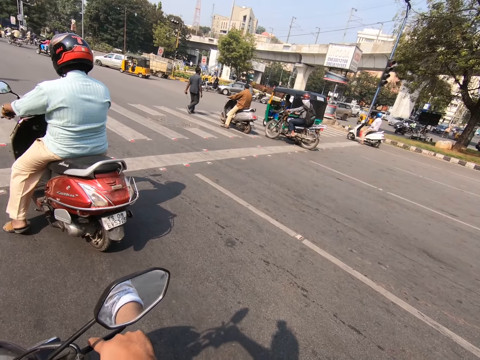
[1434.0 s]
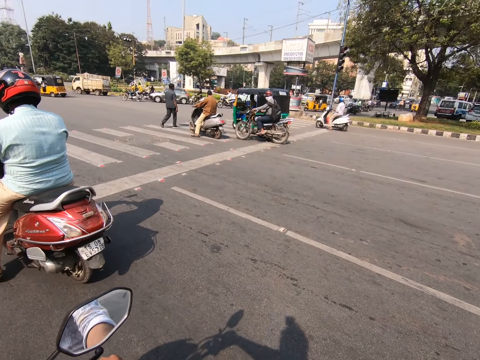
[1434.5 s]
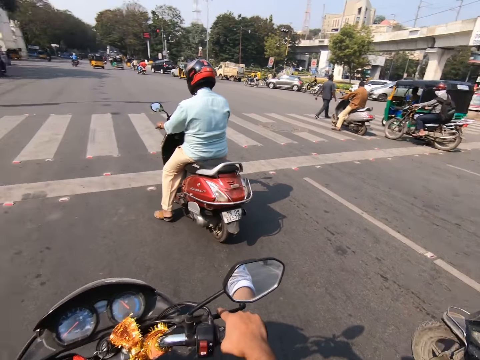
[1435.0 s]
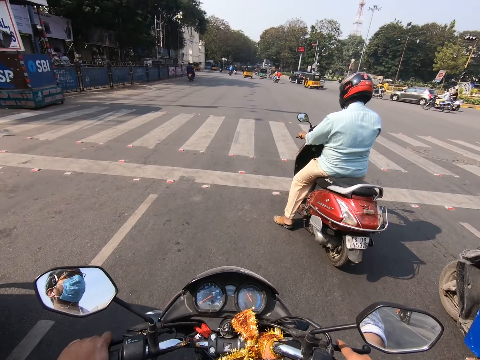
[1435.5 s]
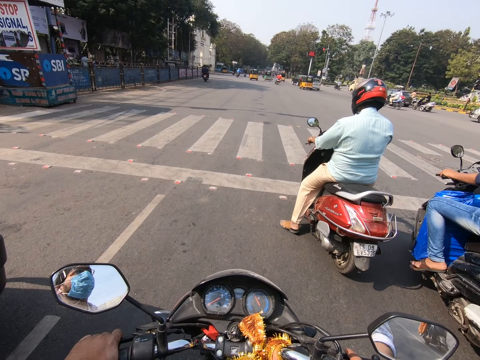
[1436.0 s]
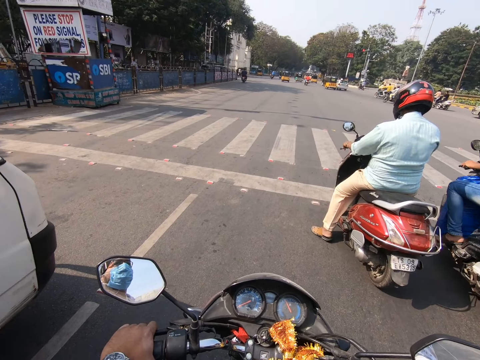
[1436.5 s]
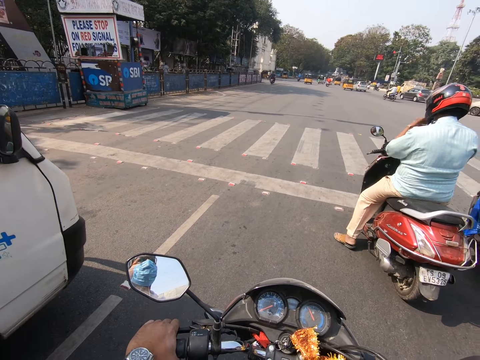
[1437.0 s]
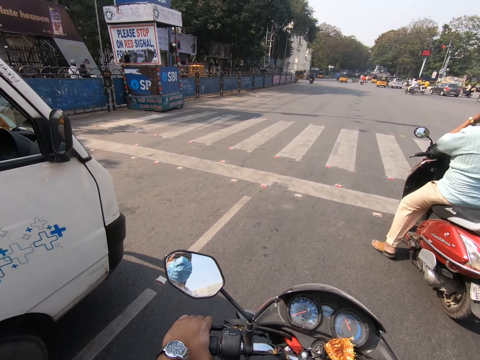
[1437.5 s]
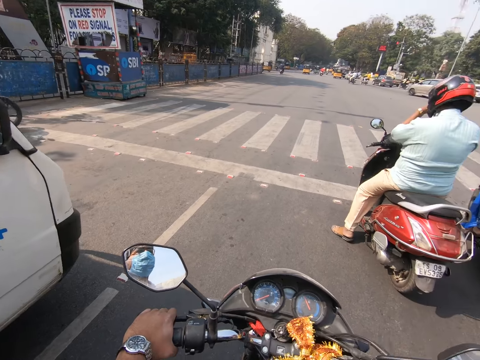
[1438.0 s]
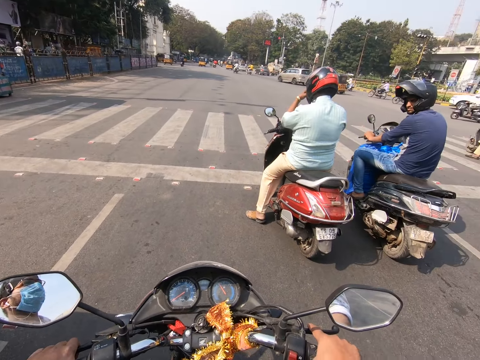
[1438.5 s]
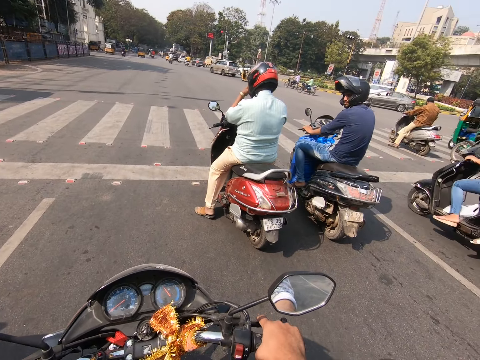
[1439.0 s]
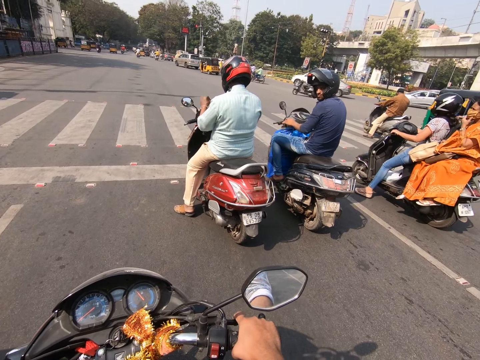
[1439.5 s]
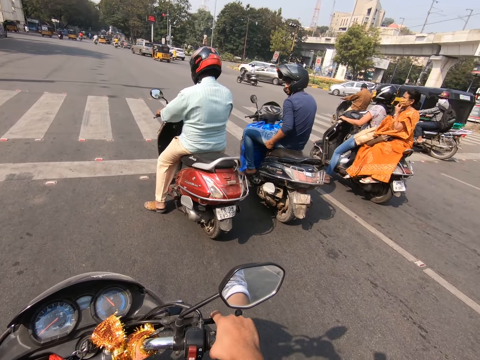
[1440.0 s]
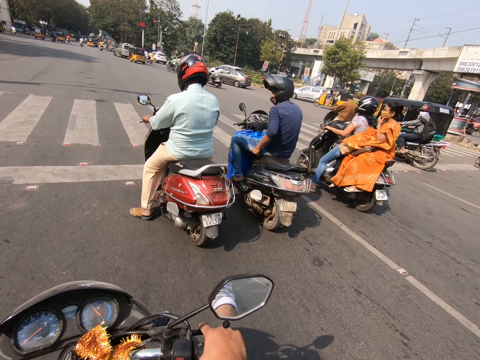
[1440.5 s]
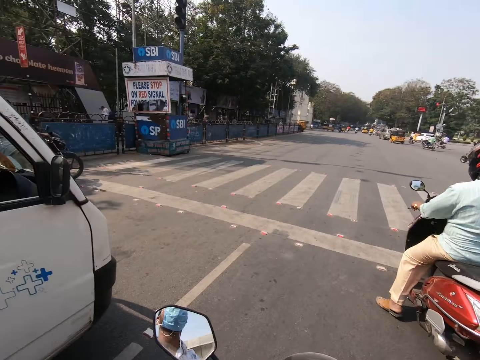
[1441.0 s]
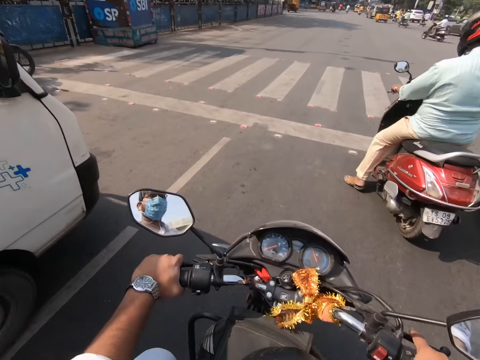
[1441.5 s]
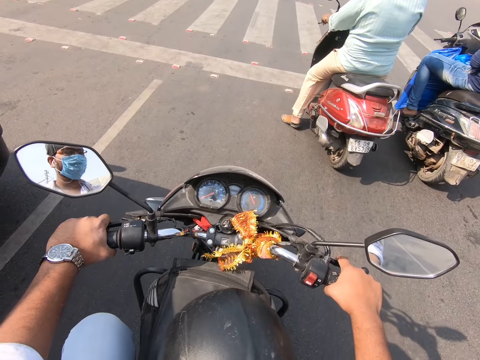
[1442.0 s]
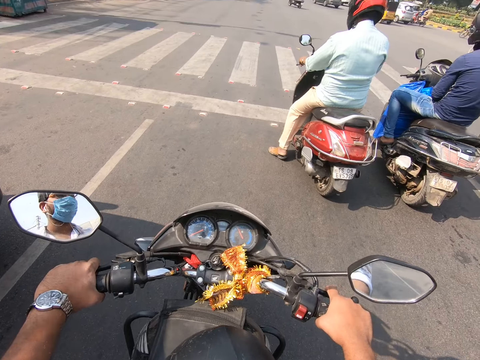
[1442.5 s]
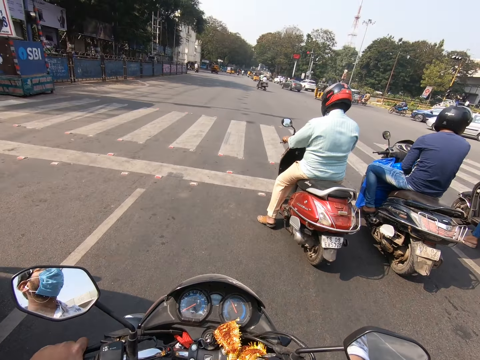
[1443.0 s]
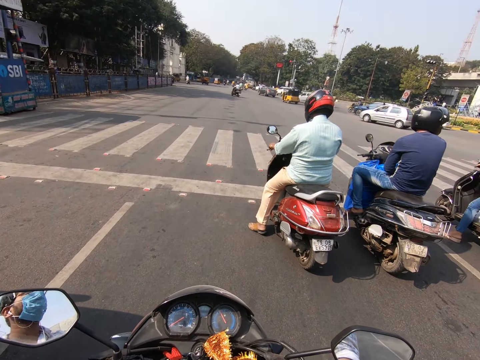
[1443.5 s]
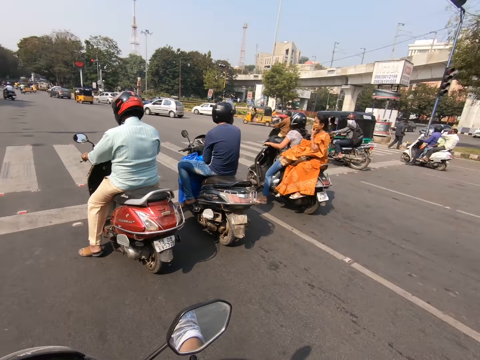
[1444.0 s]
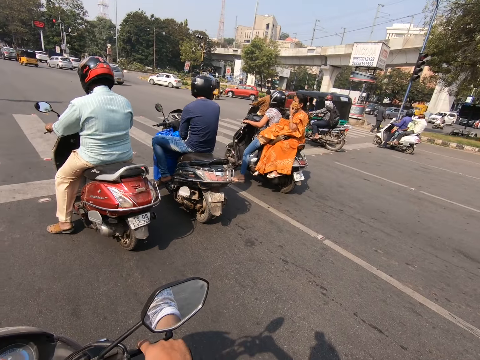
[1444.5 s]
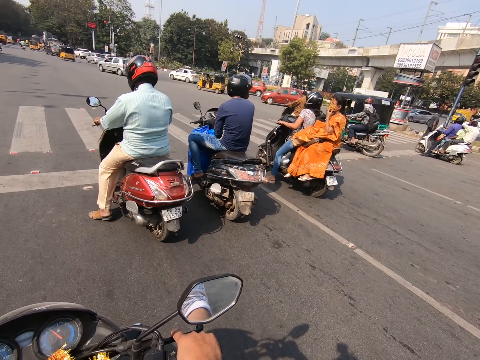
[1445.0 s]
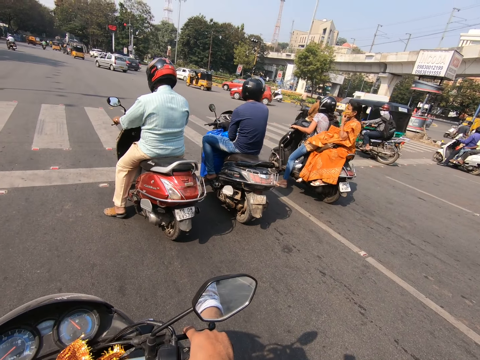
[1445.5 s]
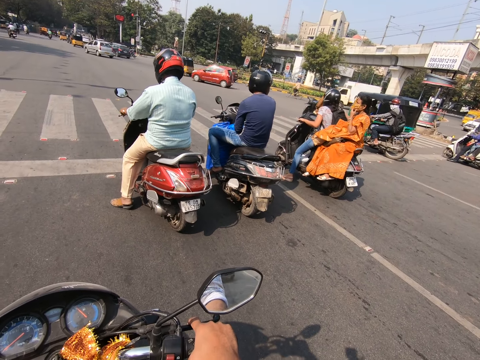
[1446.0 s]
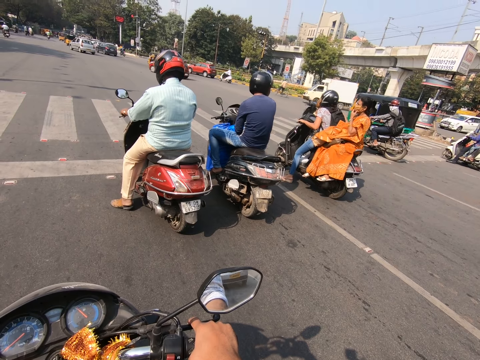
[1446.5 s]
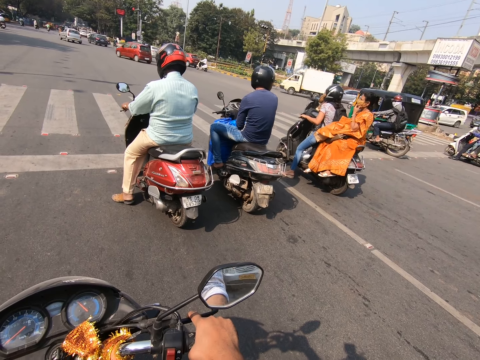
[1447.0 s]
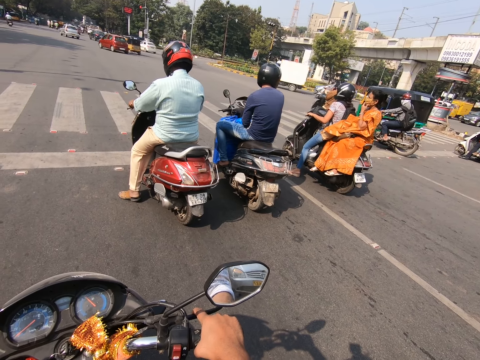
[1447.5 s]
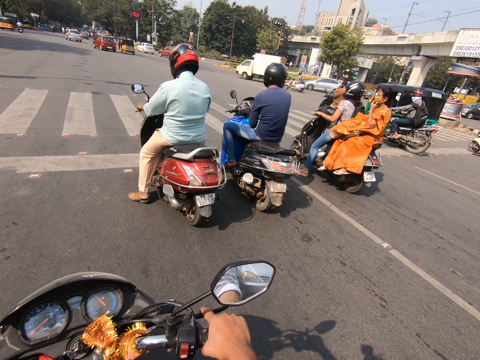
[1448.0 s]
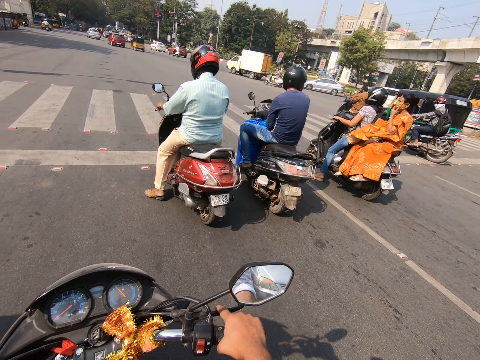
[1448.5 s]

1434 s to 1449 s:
A man places his left leg on the ground from a bike on the road. A bike rides past the camera wearer on the road. A woman places her left leg on the ground from a bike on the road.

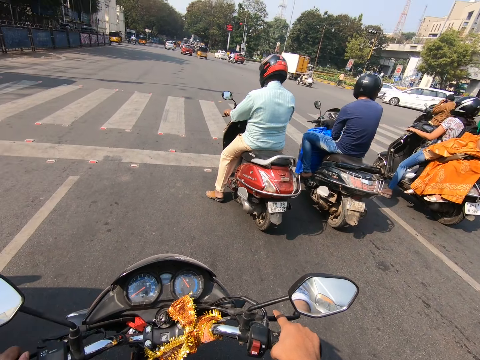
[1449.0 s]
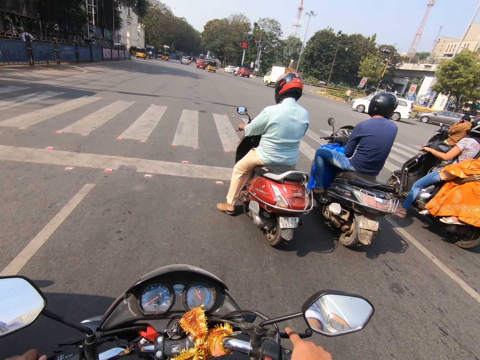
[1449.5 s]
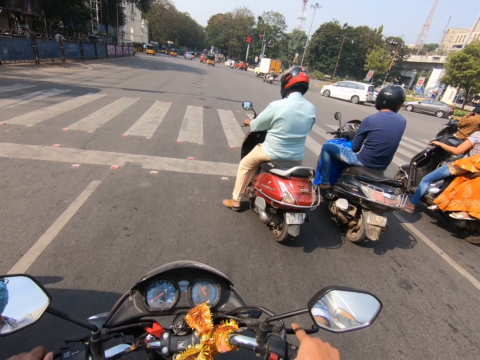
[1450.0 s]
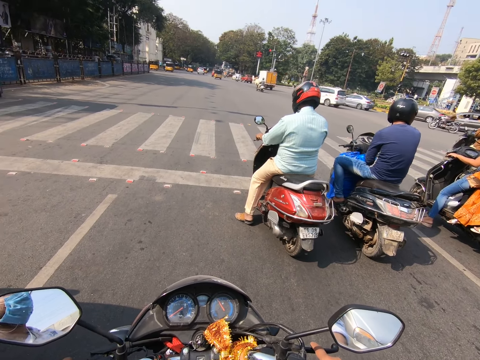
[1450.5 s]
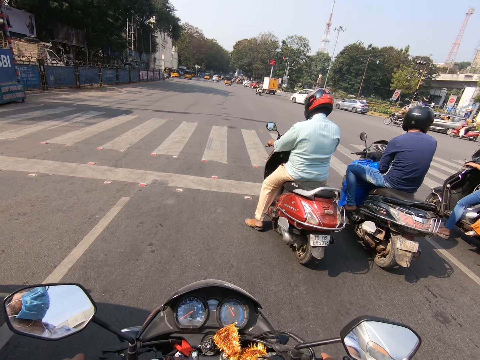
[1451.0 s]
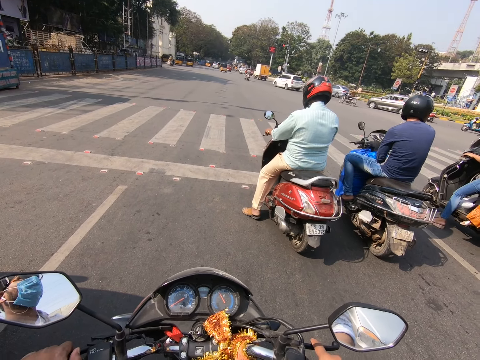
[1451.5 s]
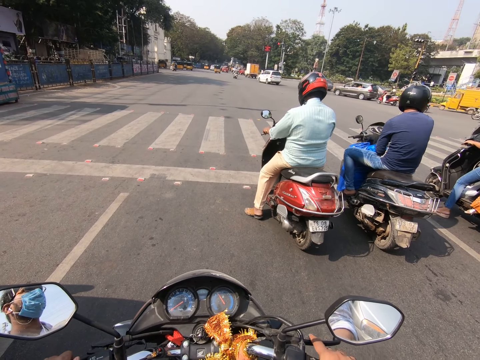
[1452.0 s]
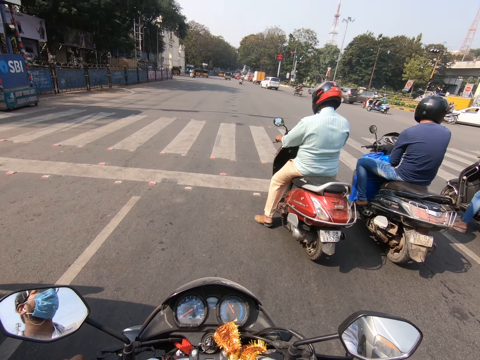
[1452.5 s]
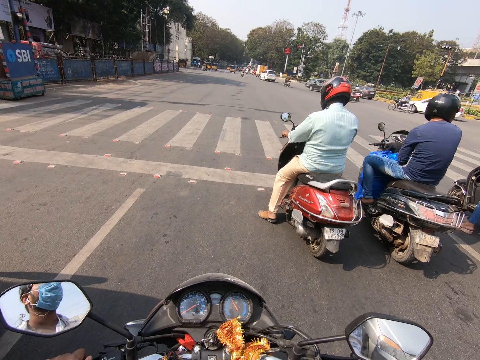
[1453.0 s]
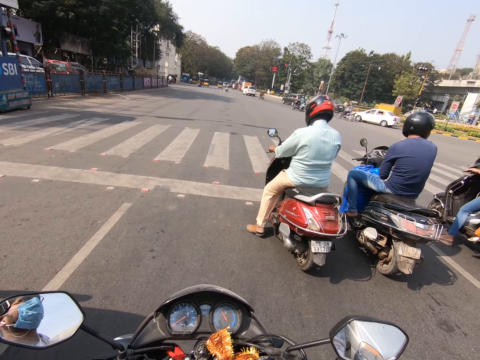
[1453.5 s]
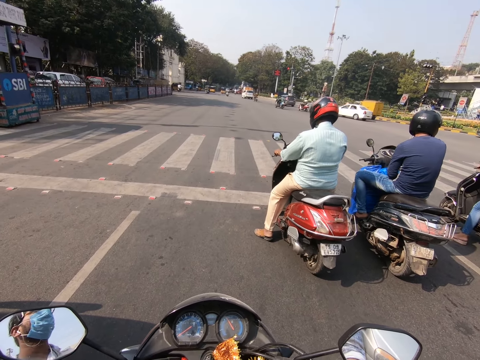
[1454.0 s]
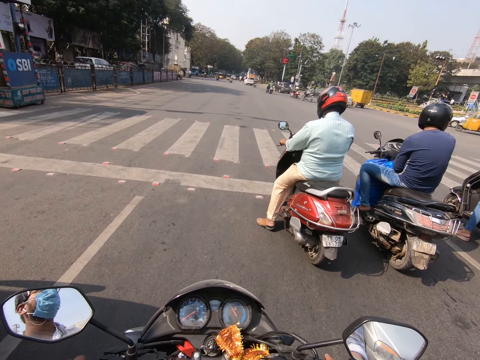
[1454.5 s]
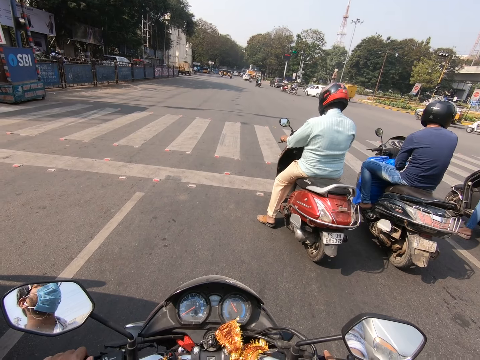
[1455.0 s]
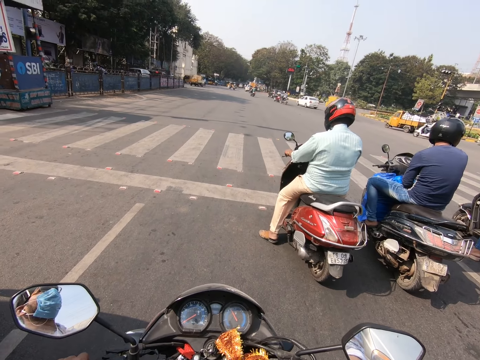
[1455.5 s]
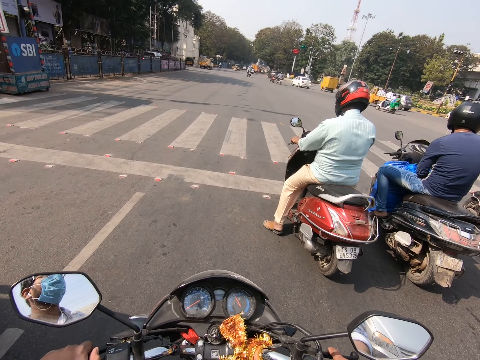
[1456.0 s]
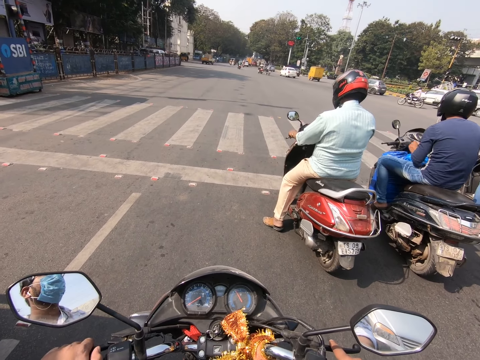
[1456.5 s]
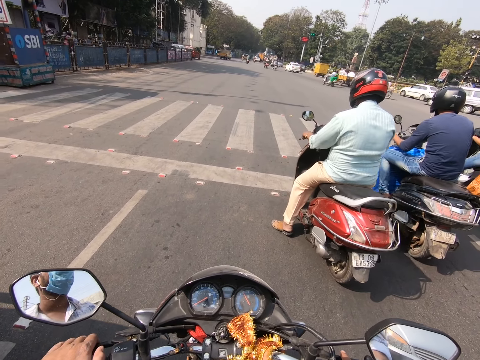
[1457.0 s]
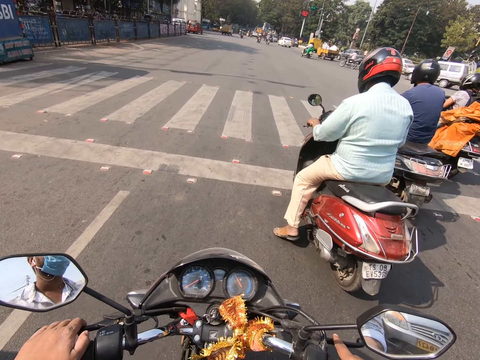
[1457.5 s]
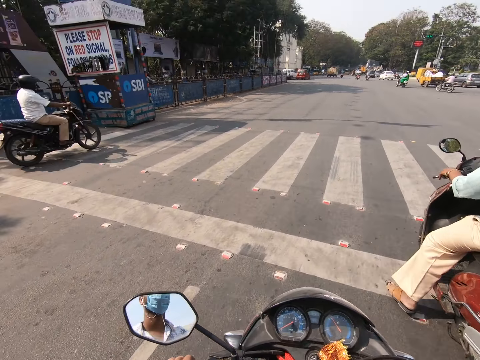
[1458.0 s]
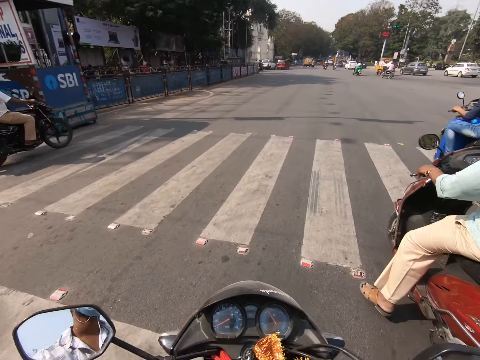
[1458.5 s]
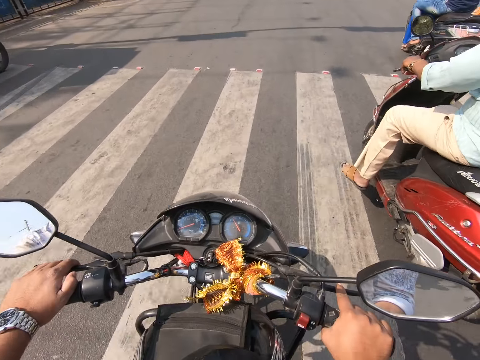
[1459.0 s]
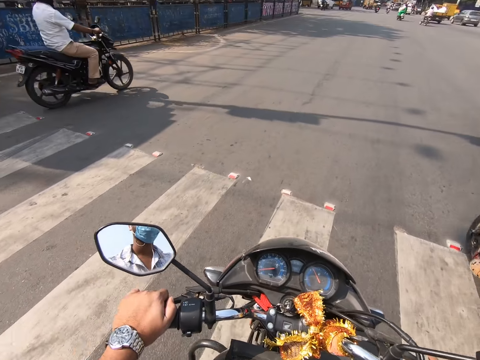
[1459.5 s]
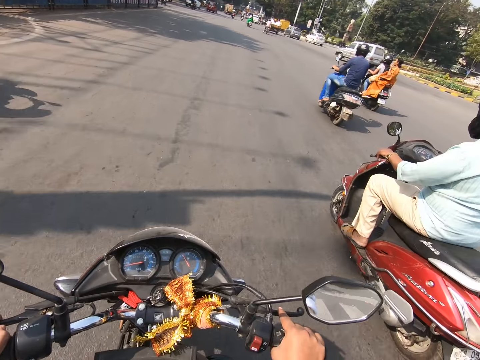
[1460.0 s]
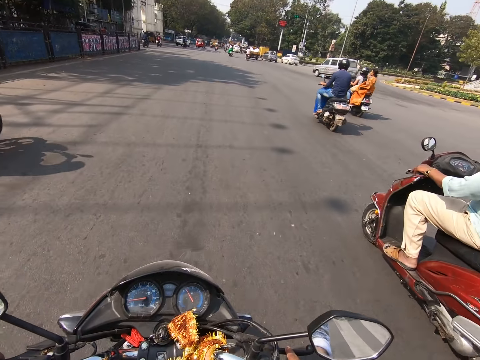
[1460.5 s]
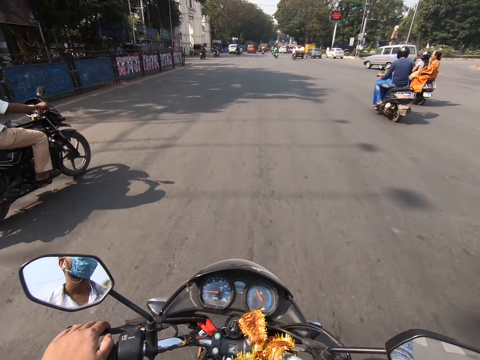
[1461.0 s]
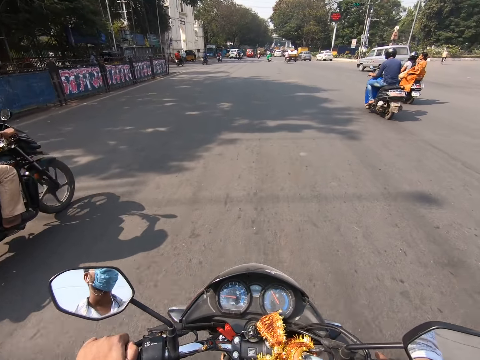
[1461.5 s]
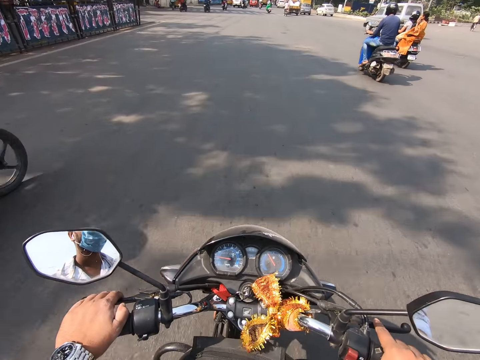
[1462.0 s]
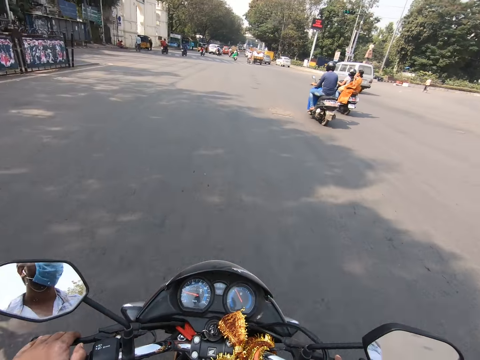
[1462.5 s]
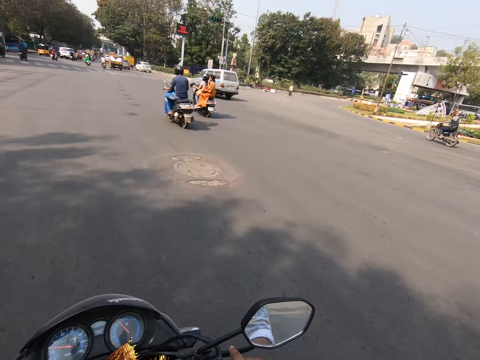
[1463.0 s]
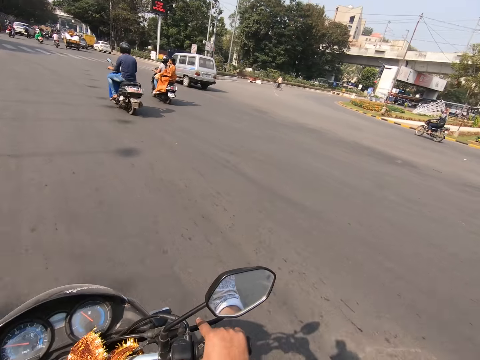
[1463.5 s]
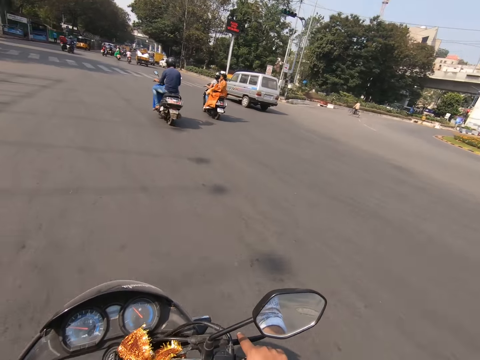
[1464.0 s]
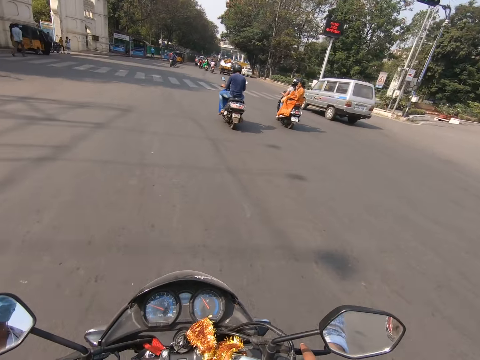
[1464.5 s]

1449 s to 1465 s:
The camera wearer rides the bike.
